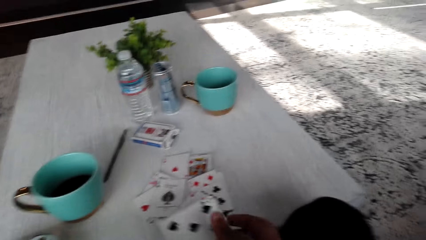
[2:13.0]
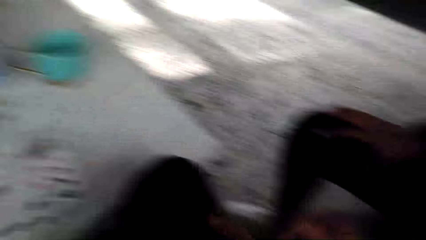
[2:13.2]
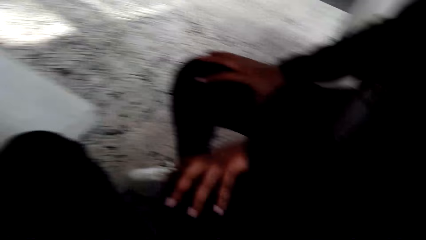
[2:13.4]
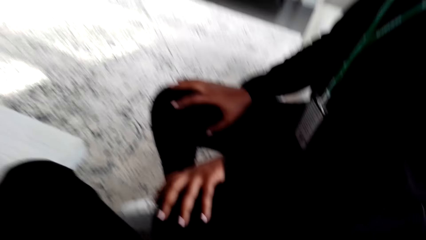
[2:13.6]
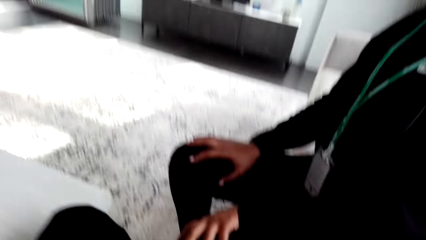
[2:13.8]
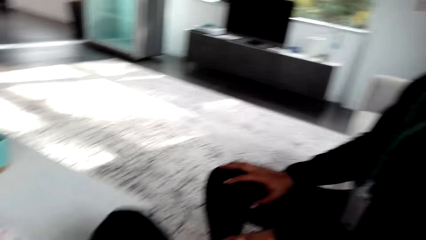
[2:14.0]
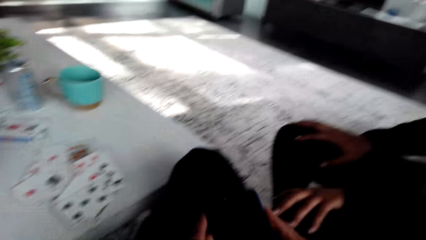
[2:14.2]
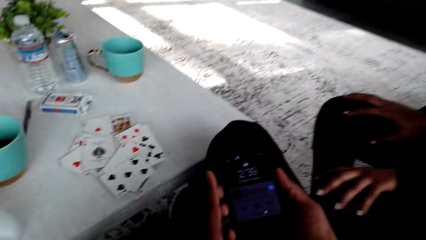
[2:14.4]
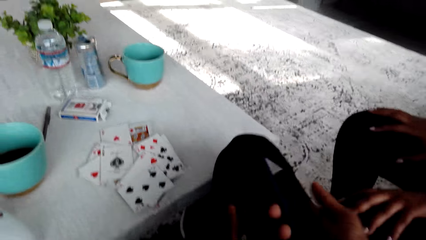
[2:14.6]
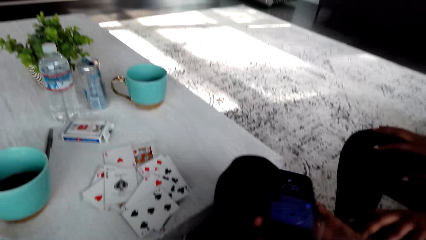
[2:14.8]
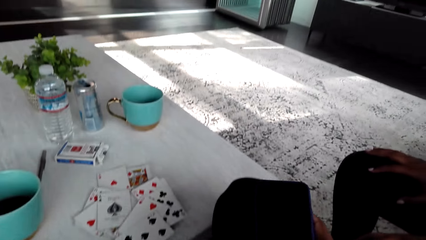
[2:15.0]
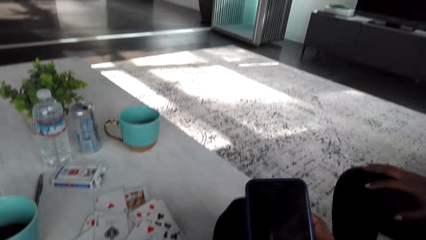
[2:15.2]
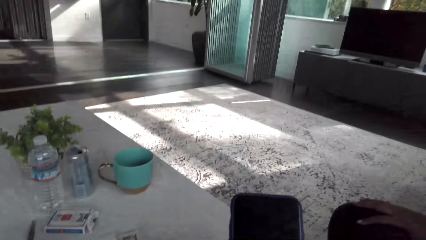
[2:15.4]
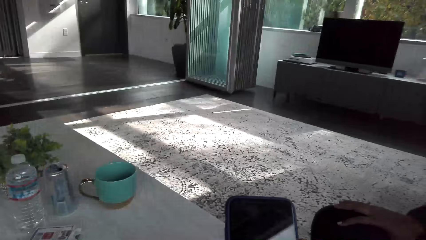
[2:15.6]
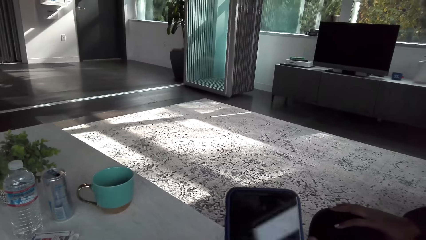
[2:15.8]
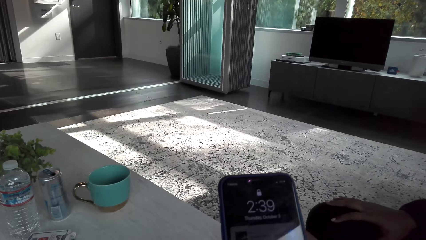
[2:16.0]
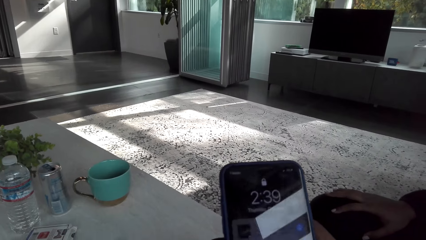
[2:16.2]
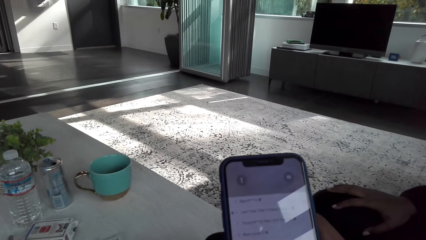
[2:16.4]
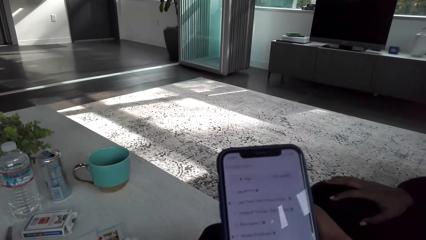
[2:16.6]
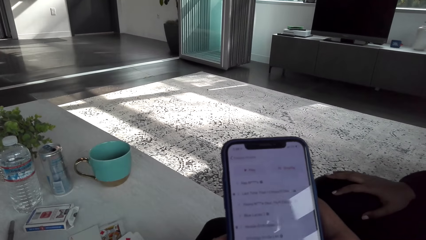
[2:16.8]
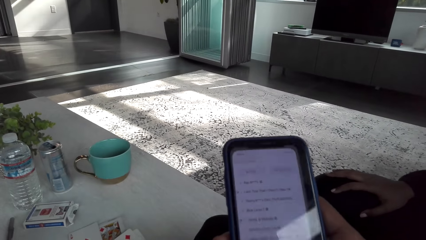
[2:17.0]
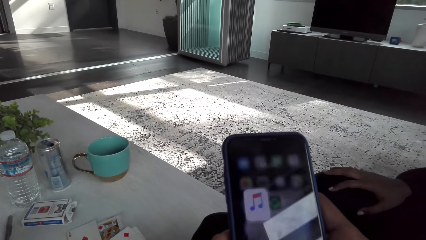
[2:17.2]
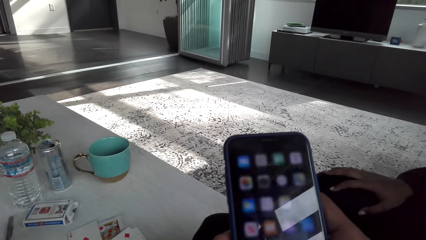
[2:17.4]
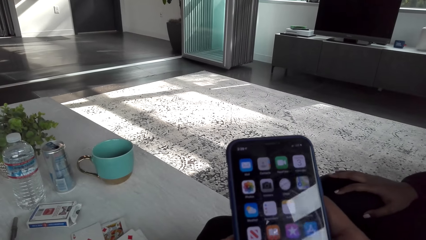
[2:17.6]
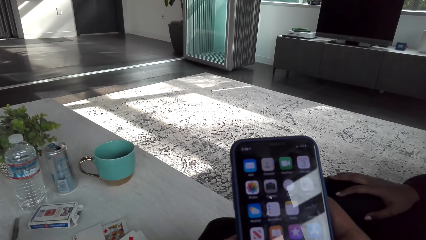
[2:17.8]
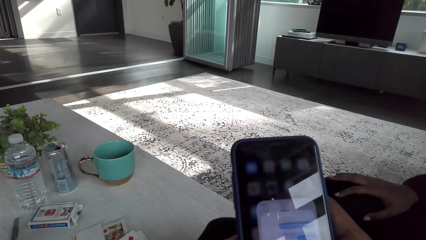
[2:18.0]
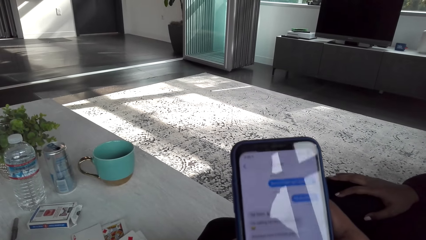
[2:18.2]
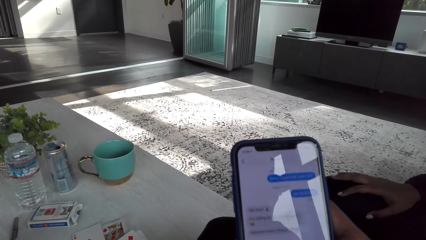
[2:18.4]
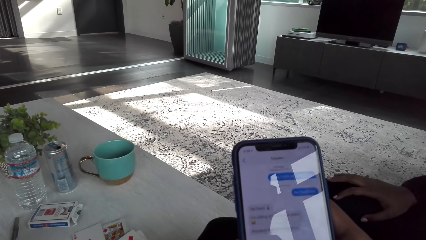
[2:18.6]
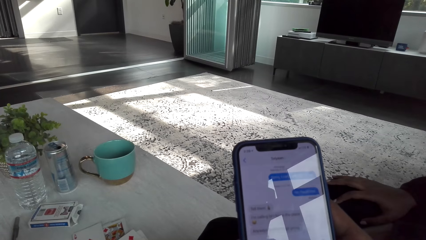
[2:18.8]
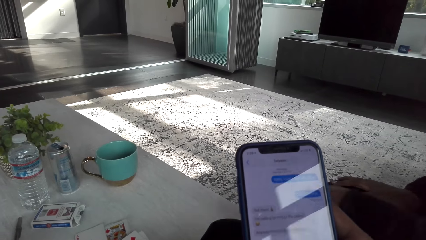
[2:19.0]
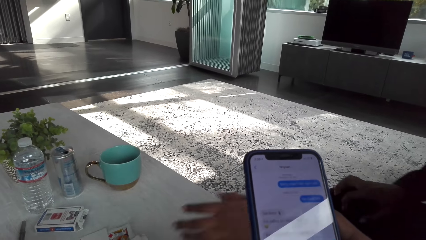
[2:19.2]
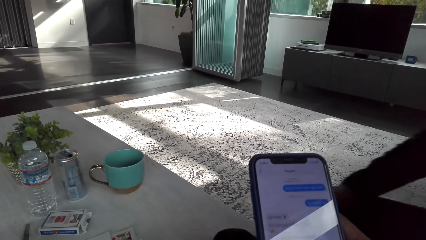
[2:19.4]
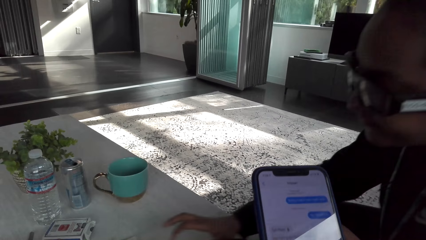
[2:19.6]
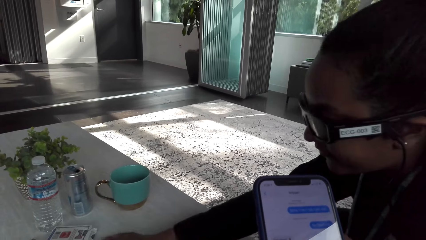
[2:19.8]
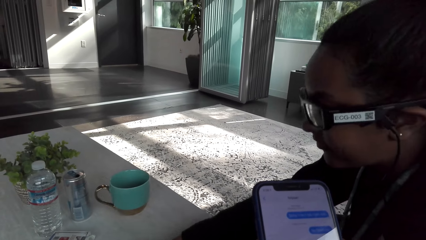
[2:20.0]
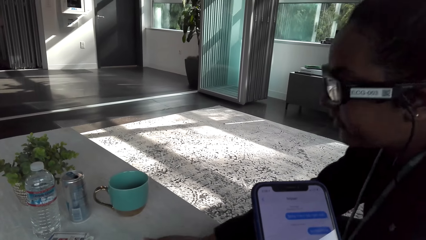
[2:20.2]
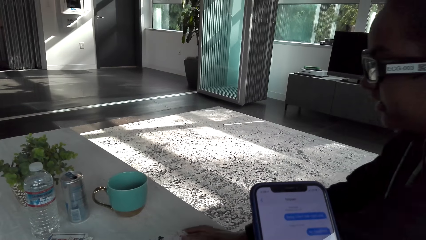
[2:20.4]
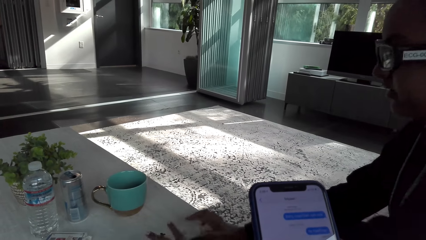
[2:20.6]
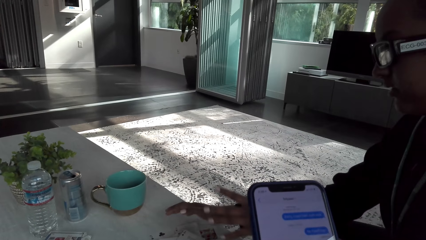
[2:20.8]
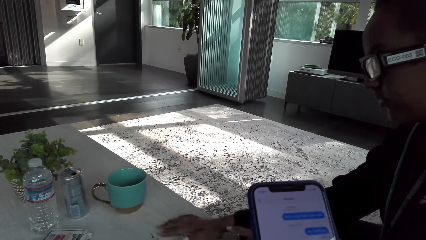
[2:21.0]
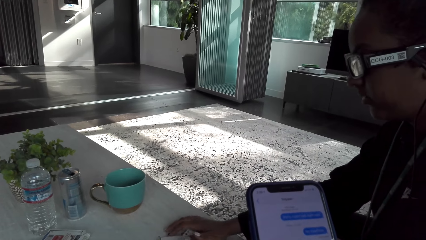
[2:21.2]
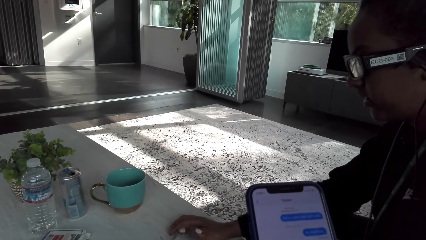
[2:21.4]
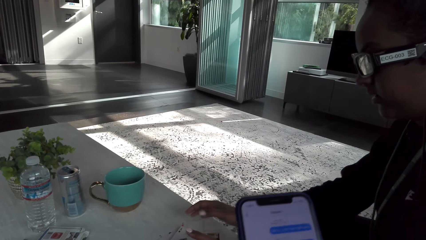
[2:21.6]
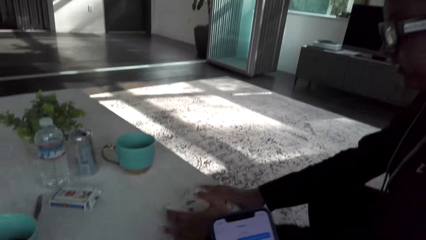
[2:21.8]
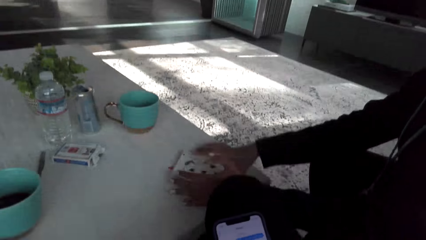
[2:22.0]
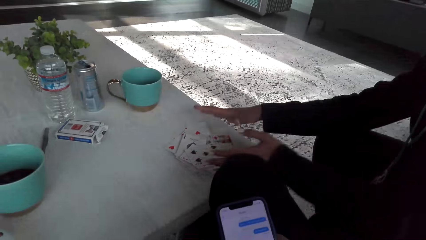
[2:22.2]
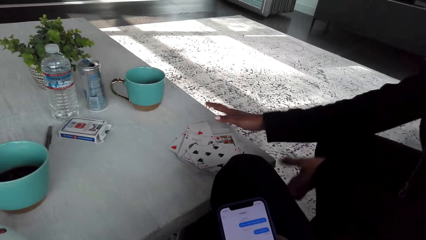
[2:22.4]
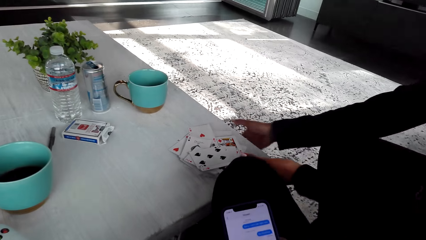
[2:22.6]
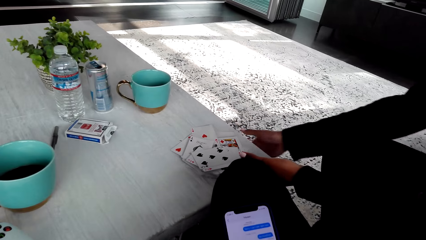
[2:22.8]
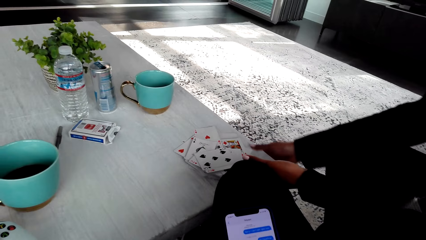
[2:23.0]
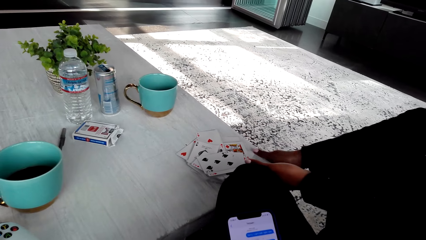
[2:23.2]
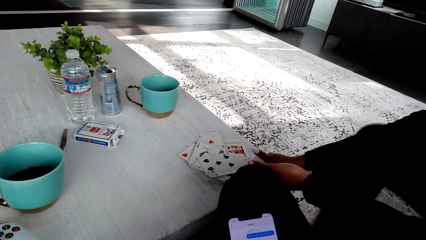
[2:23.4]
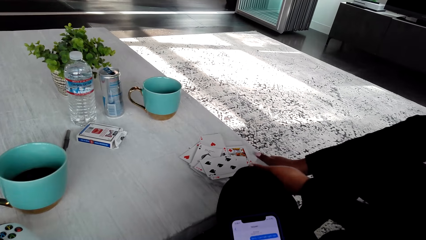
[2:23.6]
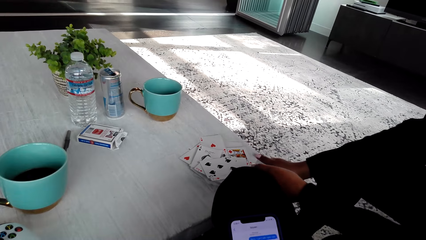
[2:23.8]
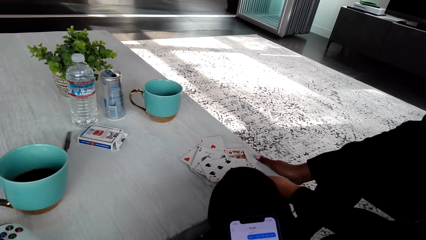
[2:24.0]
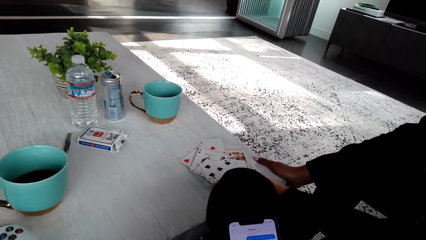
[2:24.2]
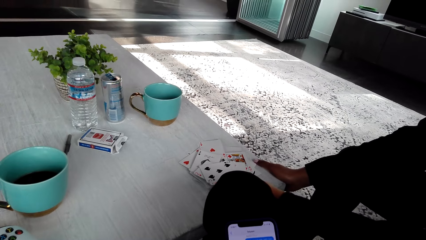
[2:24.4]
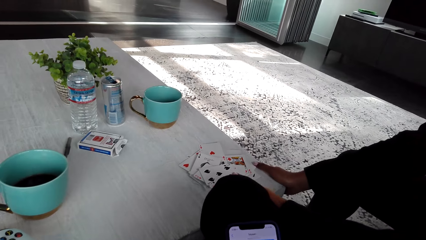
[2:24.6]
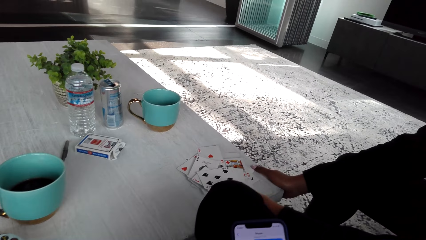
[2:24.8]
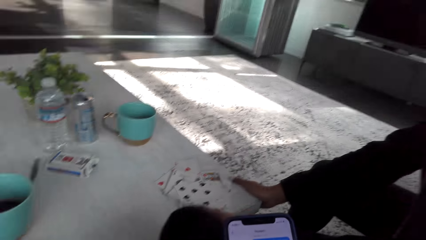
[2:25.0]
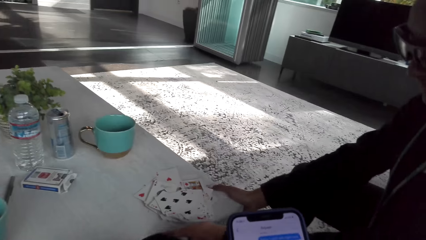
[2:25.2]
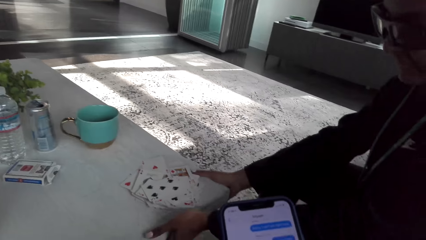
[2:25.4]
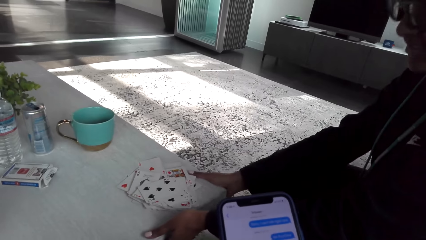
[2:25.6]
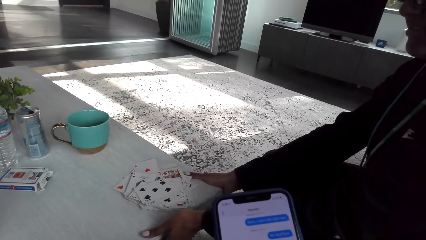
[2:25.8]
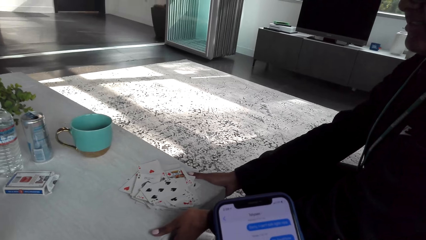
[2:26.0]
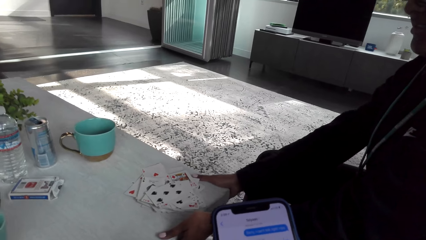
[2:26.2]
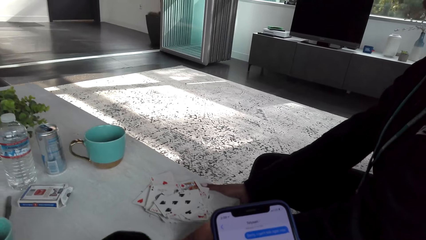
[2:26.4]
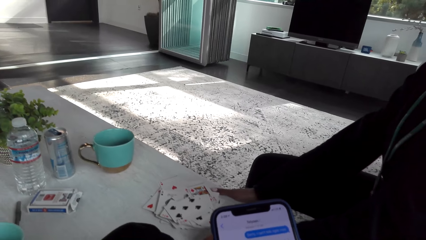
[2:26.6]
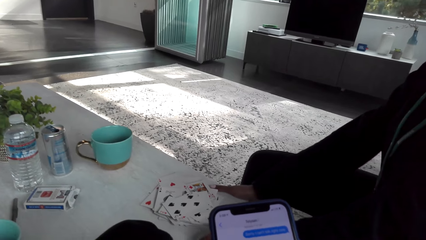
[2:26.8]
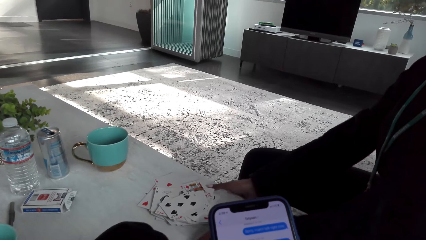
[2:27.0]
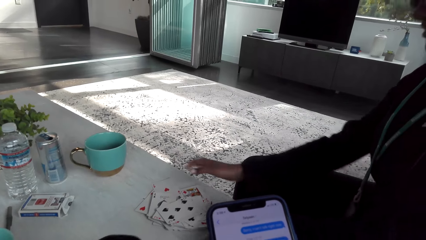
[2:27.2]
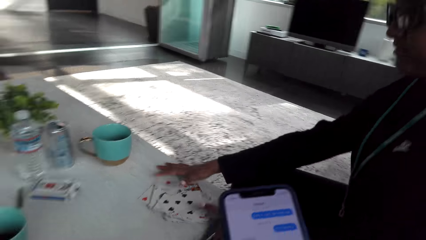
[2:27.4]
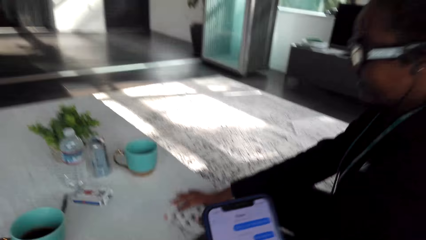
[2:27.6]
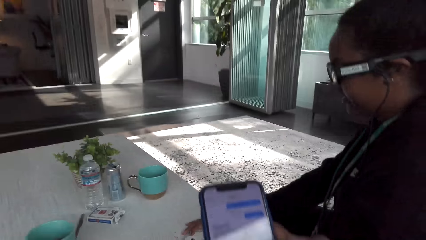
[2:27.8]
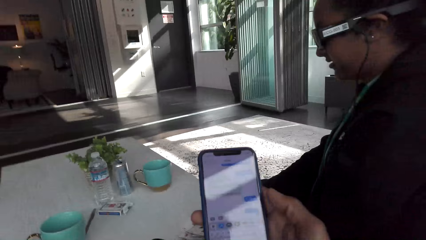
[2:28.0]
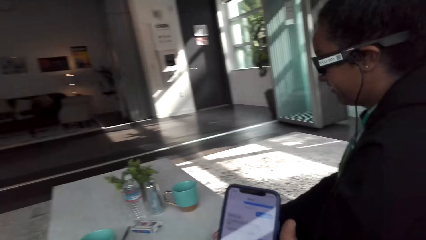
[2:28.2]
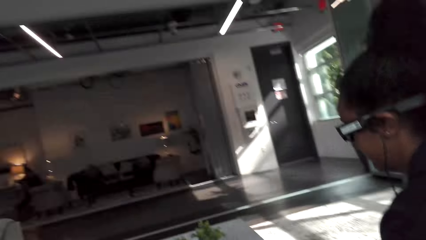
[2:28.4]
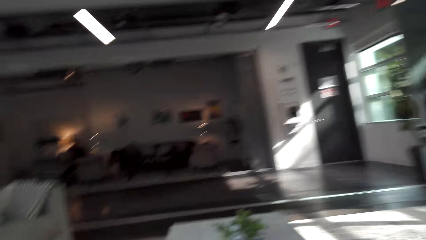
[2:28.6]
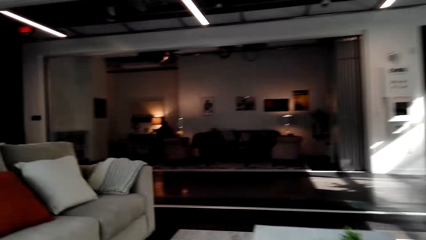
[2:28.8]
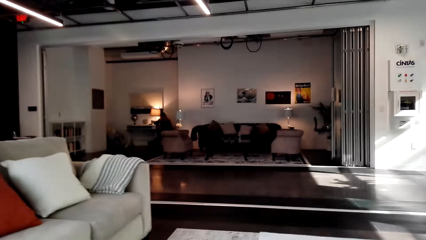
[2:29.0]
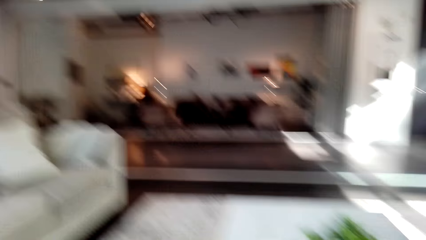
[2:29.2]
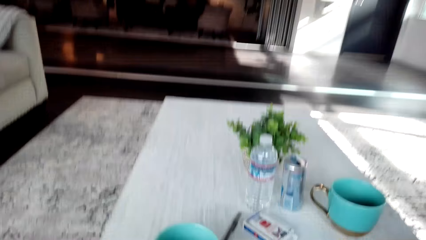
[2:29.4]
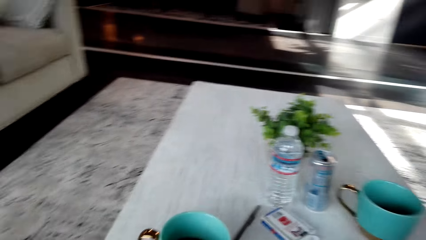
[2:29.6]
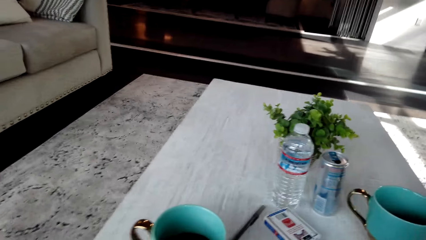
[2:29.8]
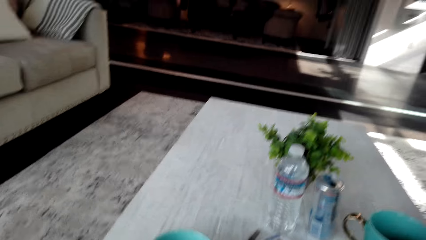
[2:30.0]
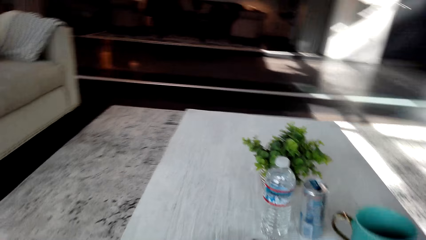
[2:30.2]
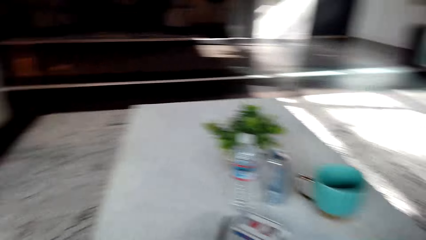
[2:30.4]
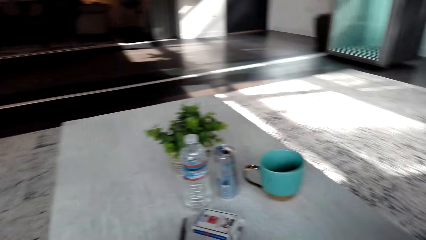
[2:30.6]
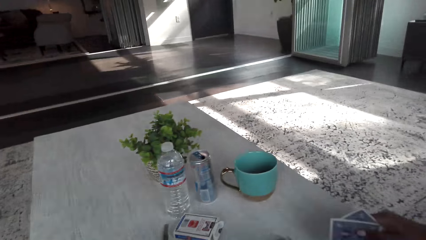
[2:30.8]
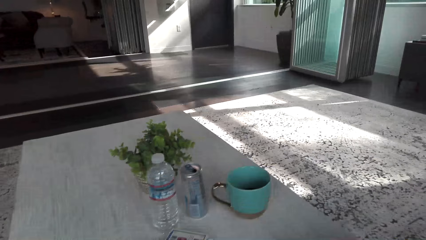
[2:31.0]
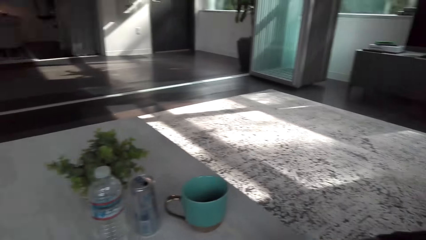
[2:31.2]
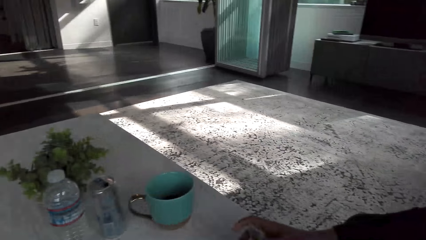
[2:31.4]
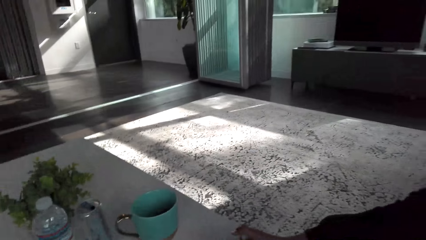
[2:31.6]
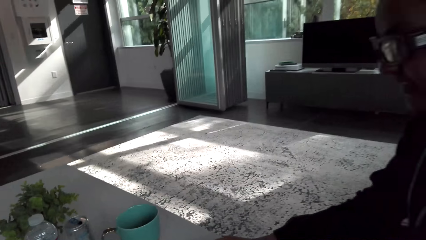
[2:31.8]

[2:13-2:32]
The camera wearer operates the phone. A woman moves the cards to her side.
